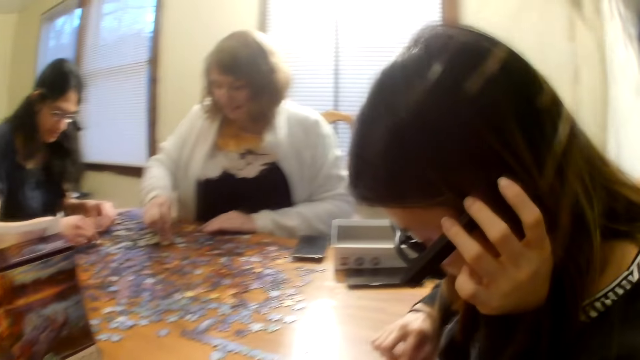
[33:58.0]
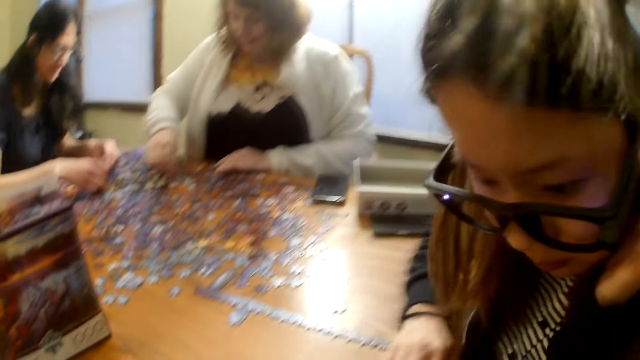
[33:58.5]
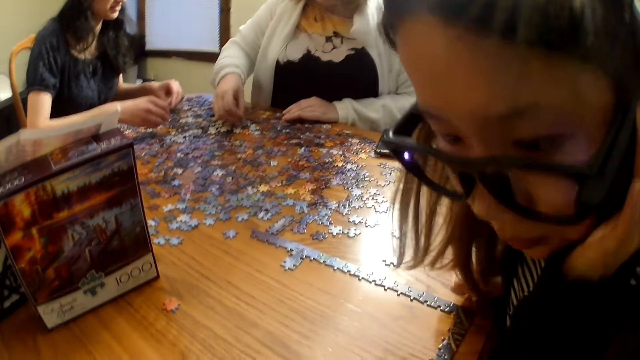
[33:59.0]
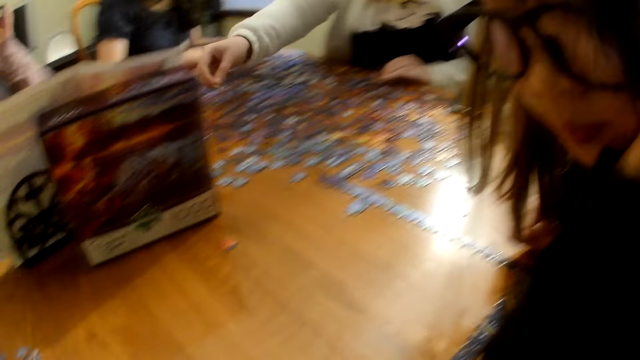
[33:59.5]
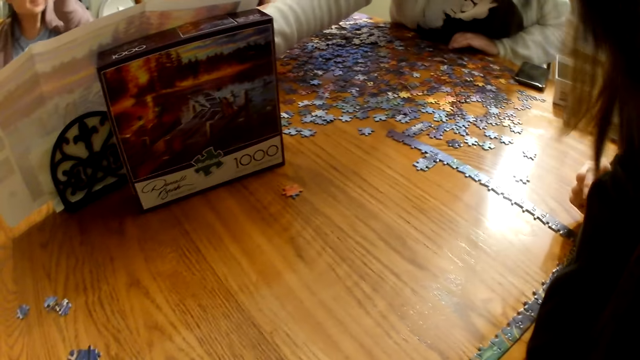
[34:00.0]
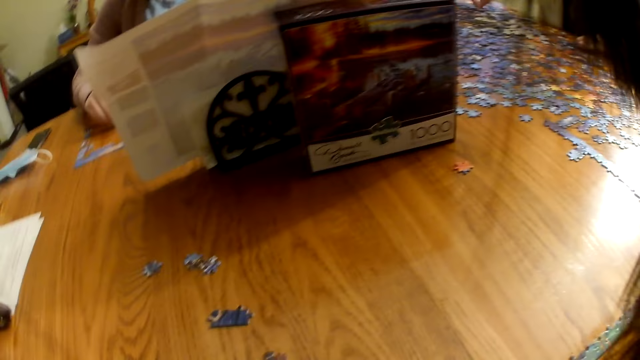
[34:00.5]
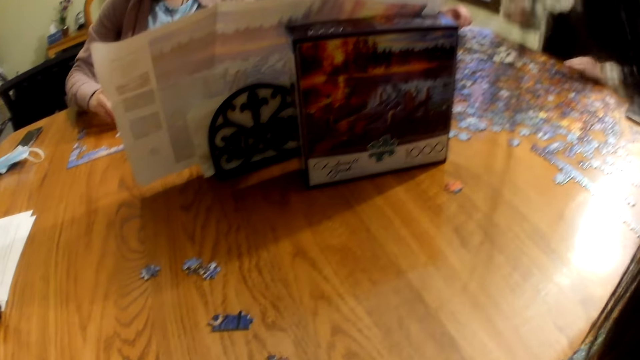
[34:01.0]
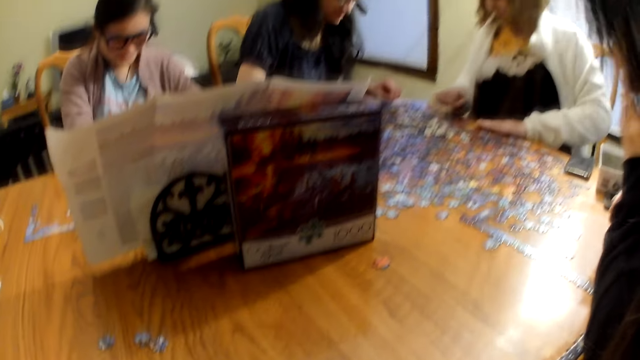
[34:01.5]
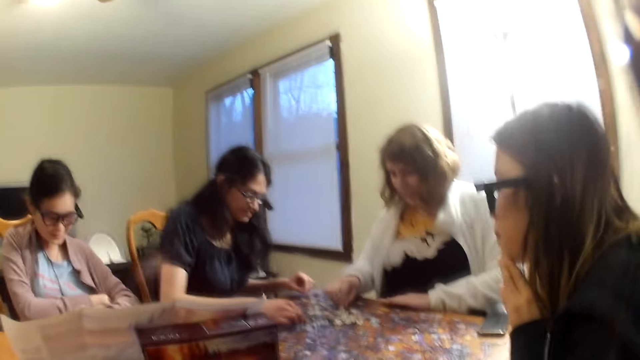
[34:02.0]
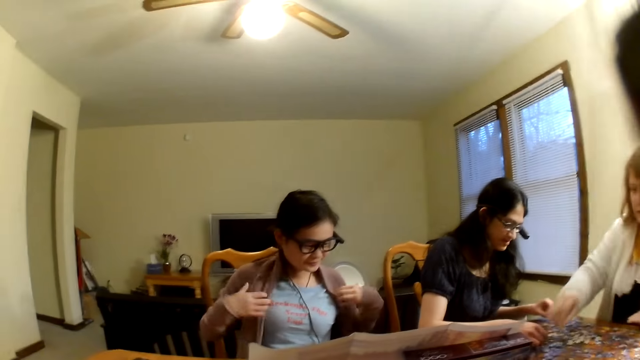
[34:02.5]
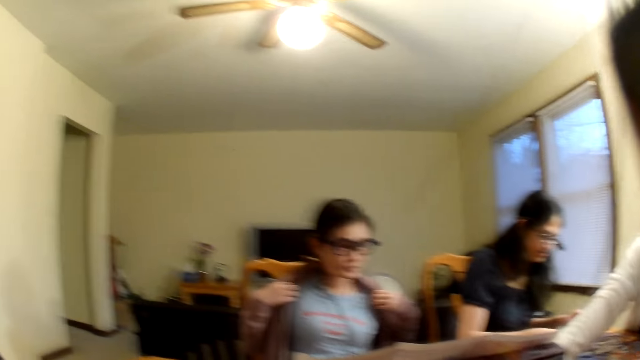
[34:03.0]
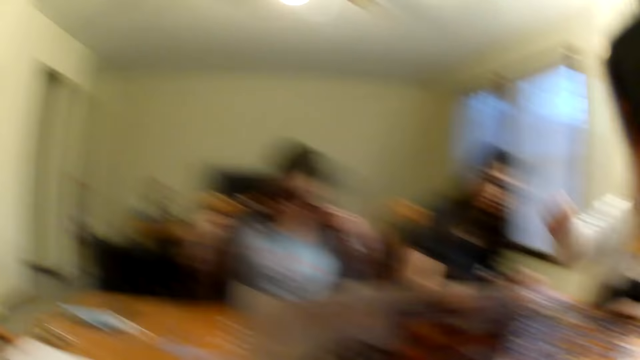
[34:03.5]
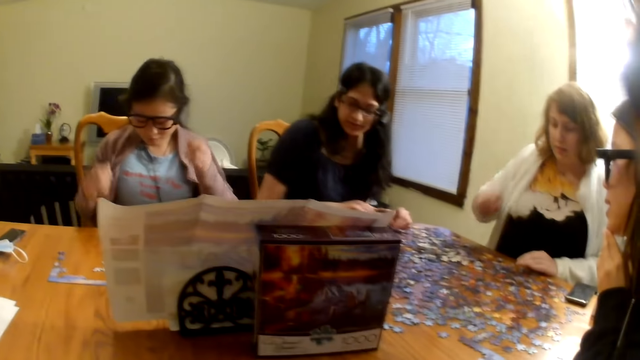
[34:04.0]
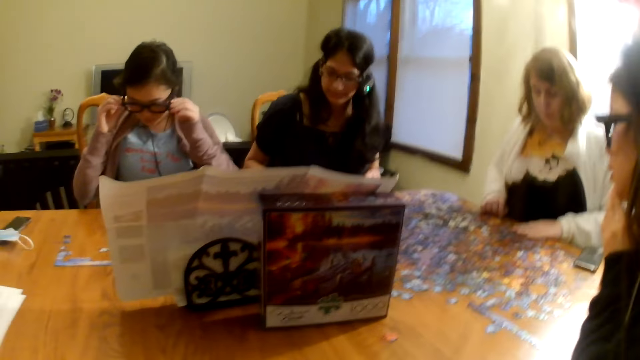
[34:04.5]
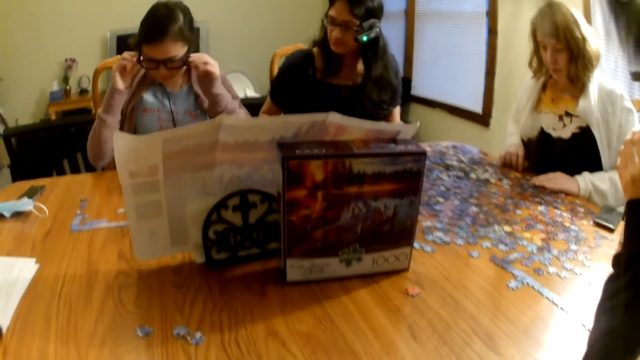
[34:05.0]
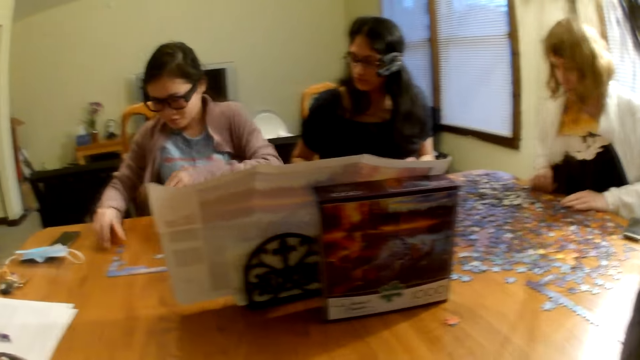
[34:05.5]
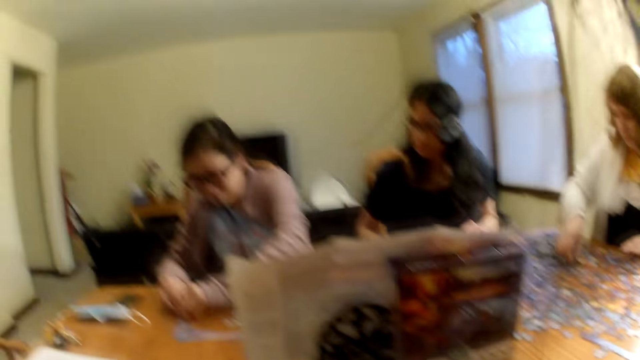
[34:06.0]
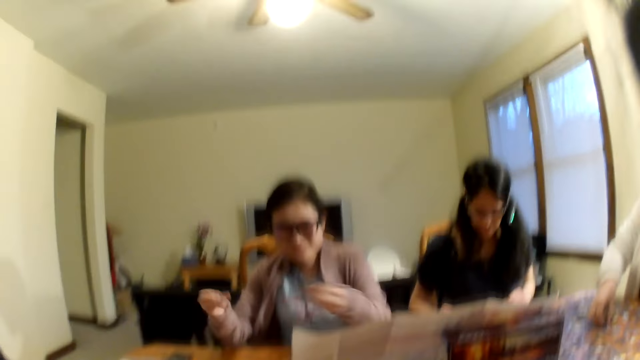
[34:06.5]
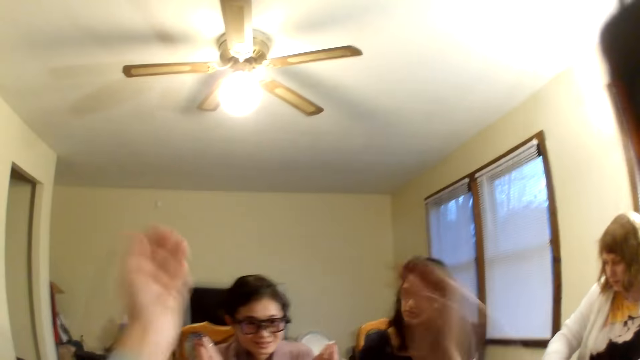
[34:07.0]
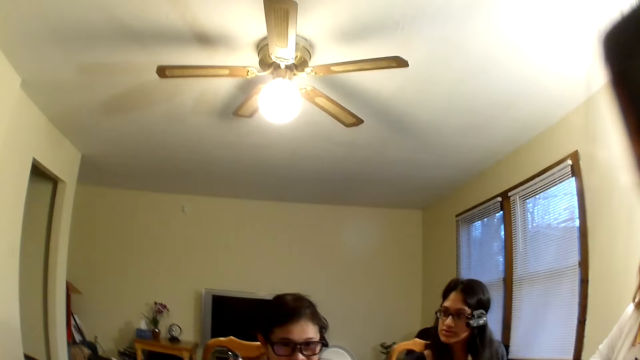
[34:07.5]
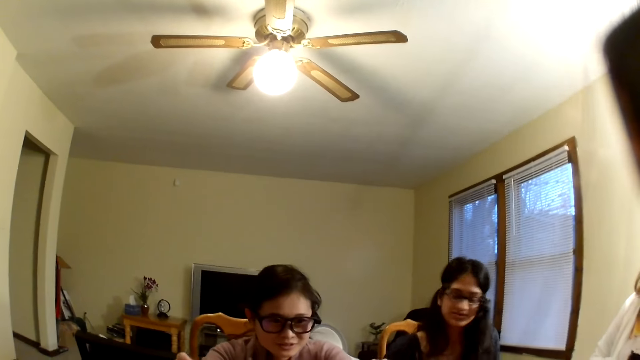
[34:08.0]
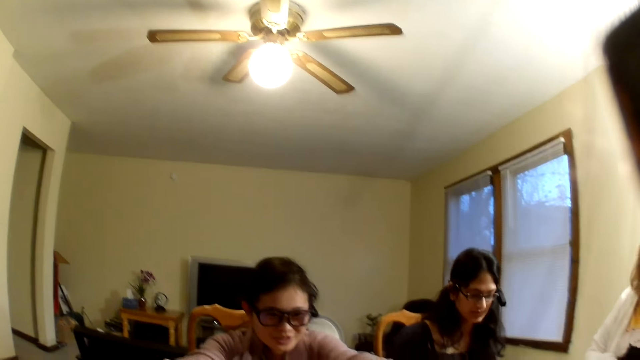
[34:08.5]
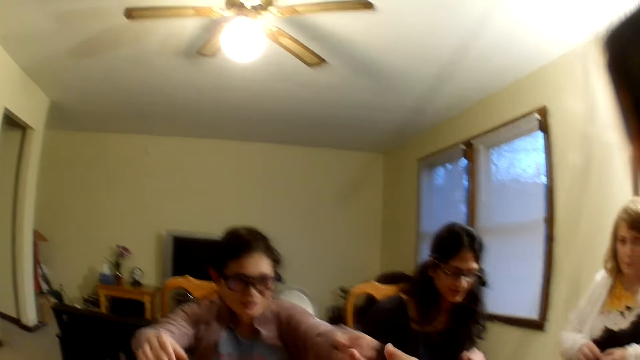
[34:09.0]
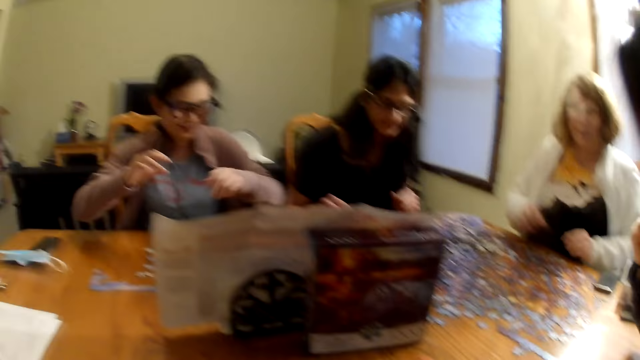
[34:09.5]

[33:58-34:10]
A woman moves a piece on the table. Another woman moves a piece on the table. A third woman raises the hands.

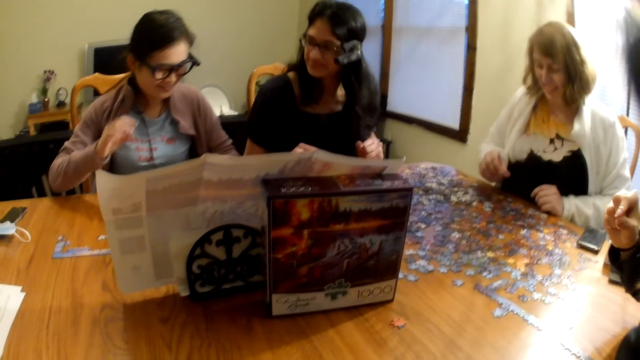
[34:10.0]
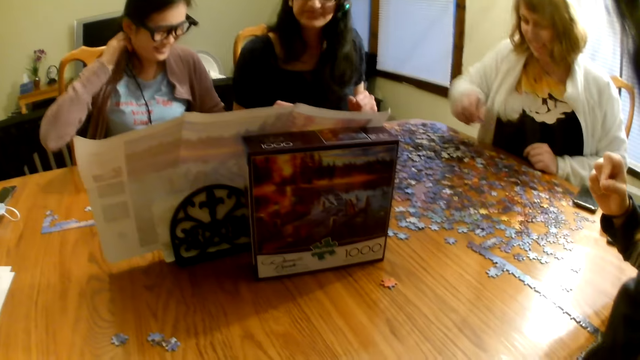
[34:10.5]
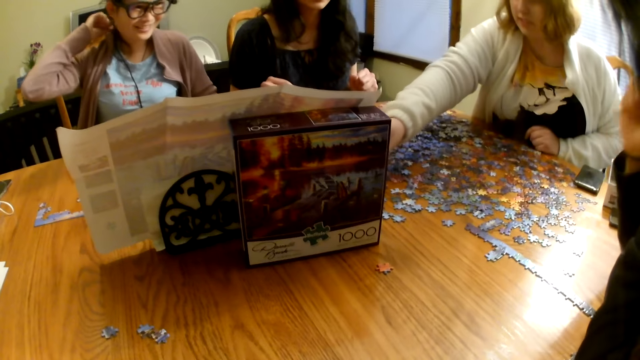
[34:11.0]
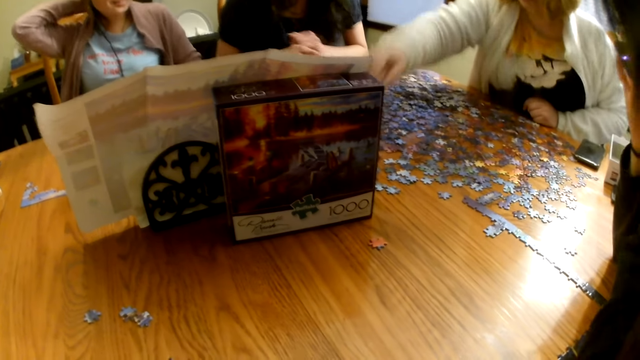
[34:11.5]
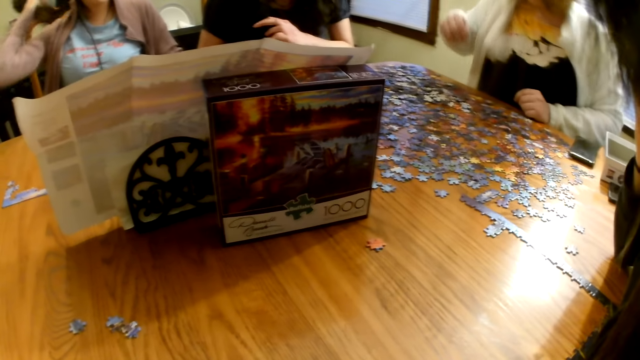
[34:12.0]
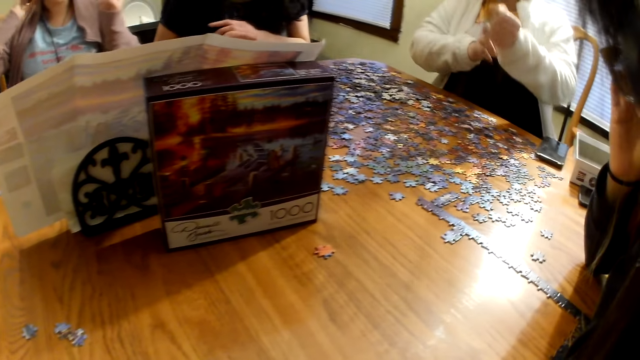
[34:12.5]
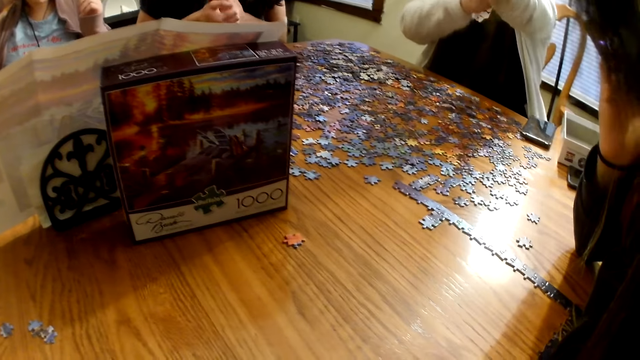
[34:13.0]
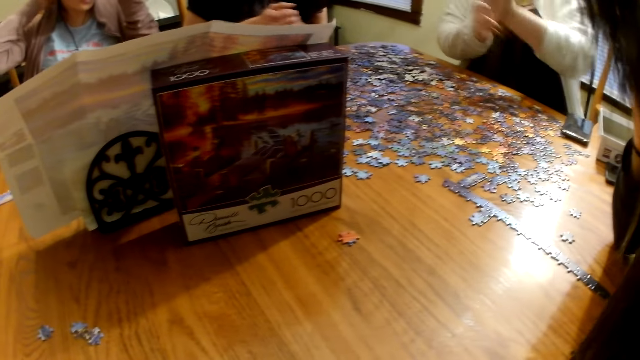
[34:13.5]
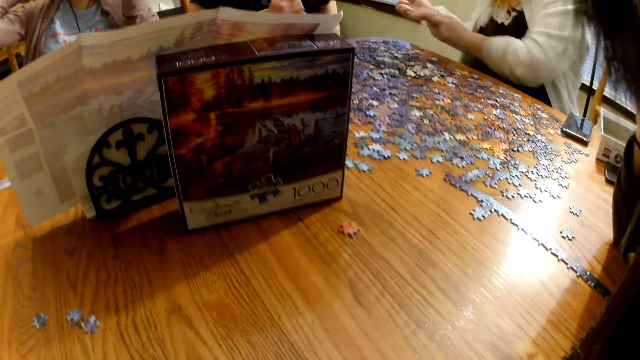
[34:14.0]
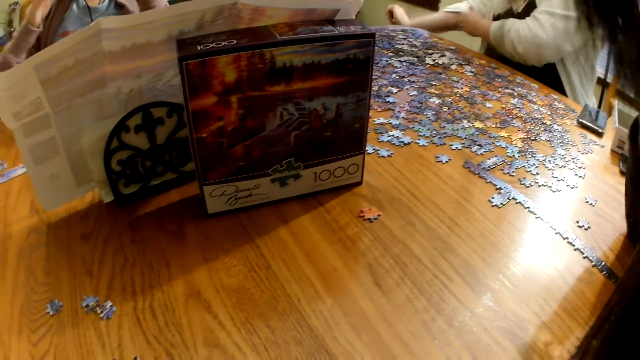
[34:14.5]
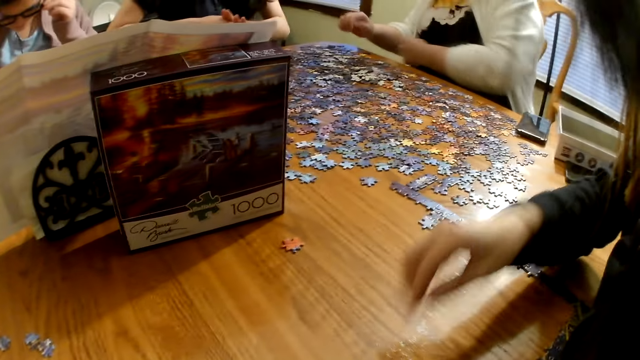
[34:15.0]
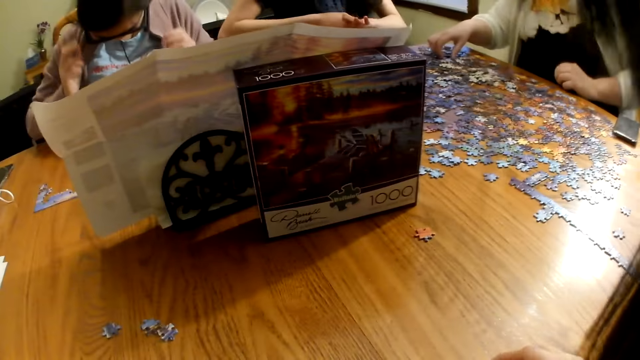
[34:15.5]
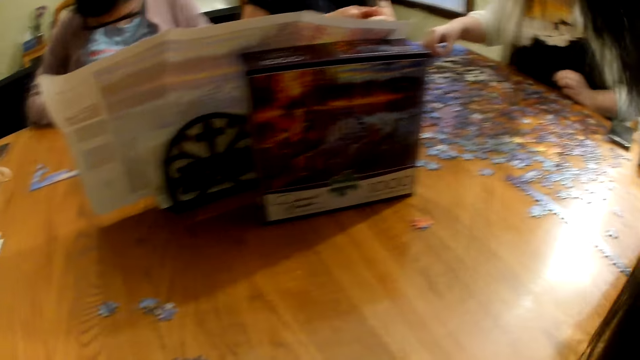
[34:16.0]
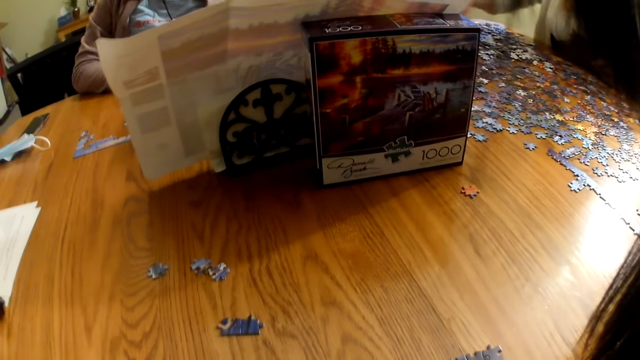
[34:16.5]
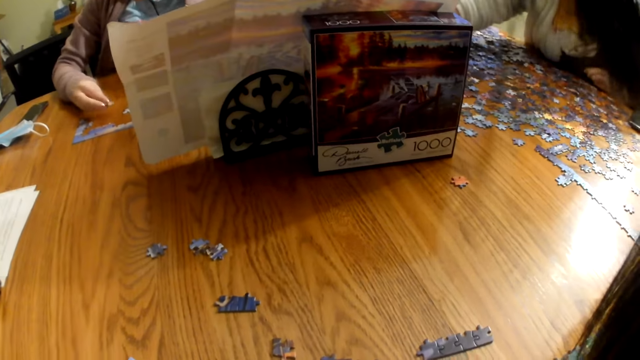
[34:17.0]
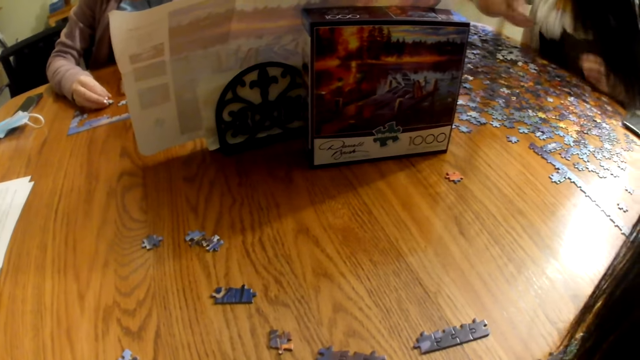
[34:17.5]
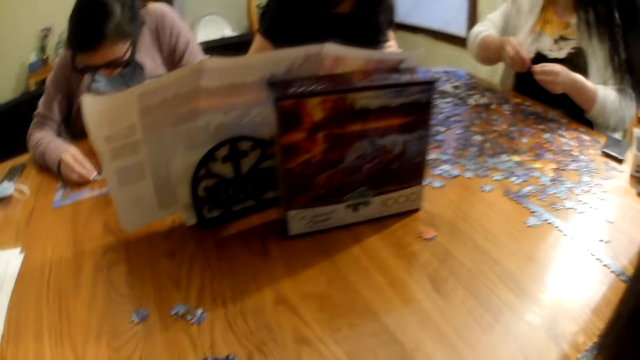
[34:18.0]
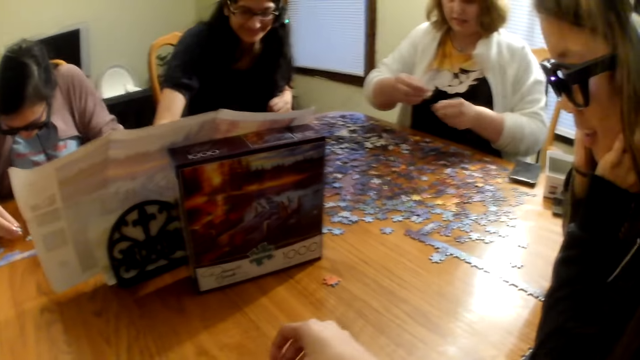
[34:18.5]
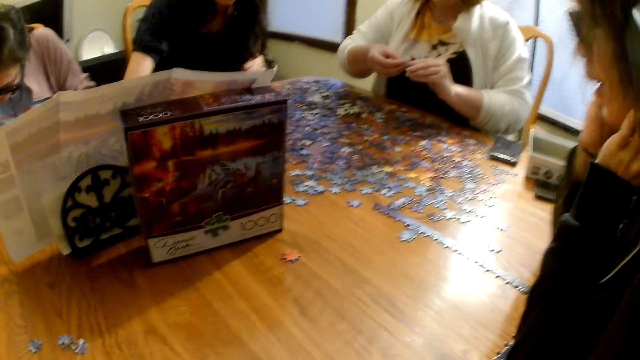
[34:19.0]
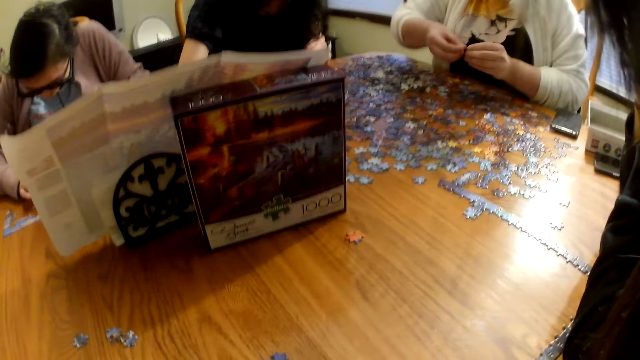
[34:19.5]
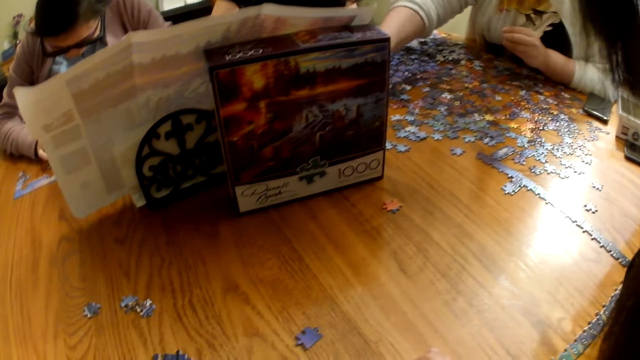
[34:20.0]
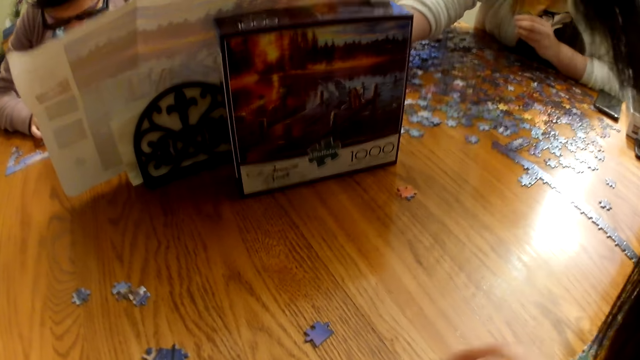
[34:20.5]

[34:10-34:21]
The camera wearer speaks. A woman raises the hand. The woman picks the piece from the table. She moves the piece on the table. She picks the piece from the table.
